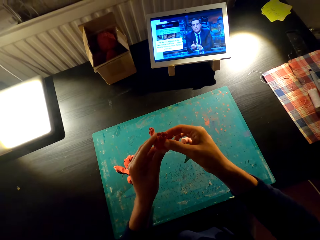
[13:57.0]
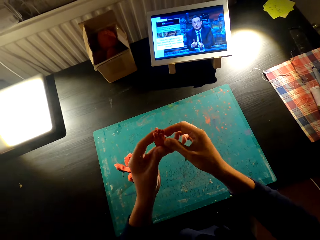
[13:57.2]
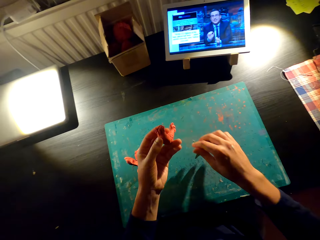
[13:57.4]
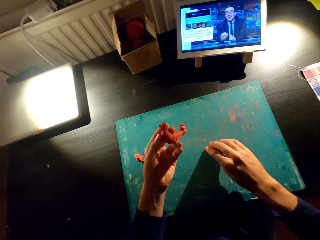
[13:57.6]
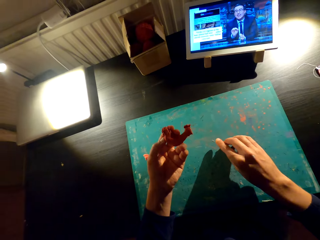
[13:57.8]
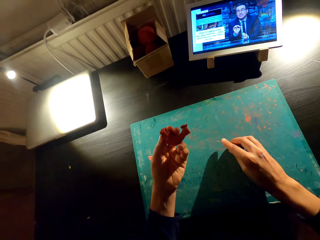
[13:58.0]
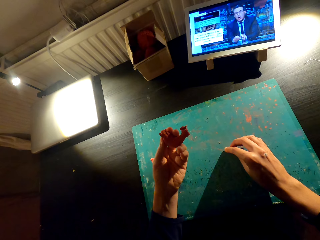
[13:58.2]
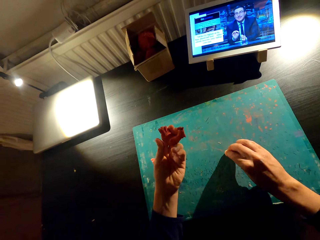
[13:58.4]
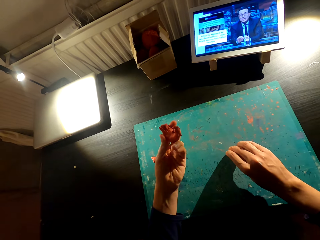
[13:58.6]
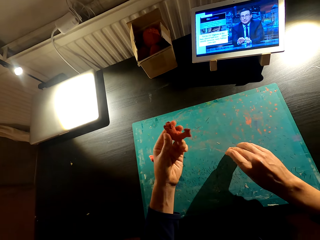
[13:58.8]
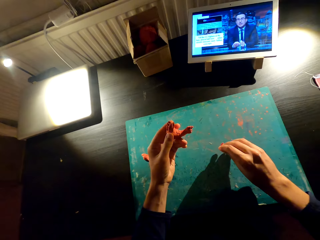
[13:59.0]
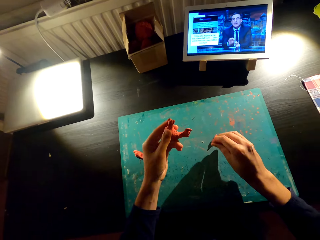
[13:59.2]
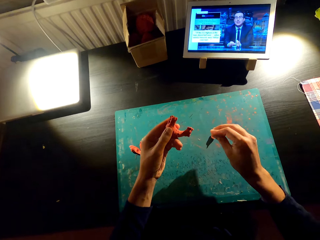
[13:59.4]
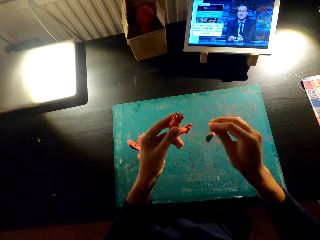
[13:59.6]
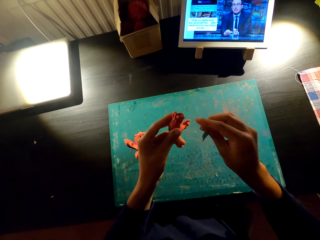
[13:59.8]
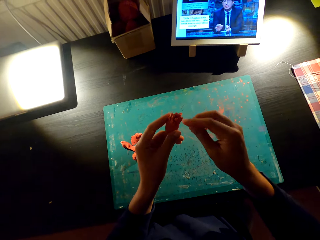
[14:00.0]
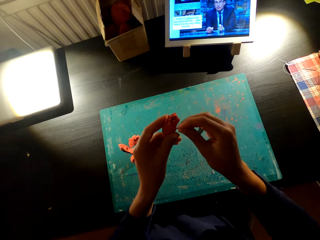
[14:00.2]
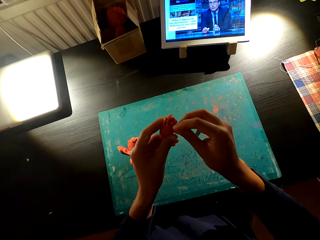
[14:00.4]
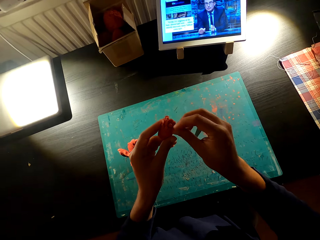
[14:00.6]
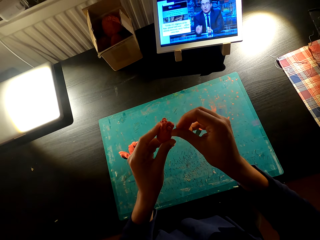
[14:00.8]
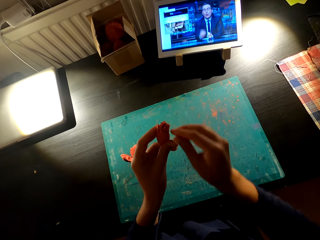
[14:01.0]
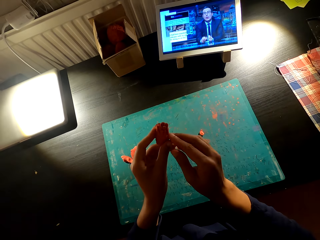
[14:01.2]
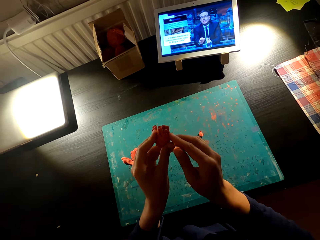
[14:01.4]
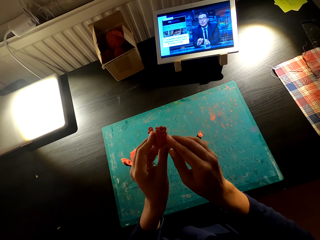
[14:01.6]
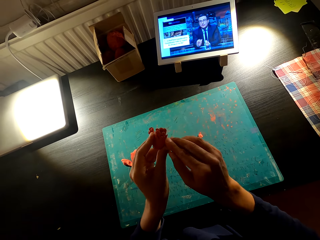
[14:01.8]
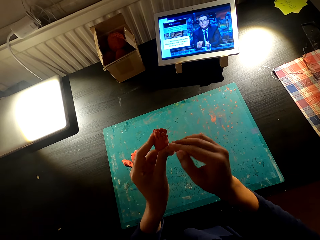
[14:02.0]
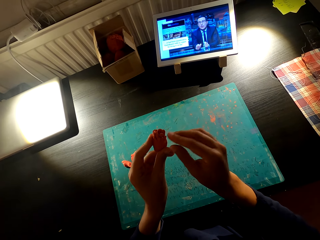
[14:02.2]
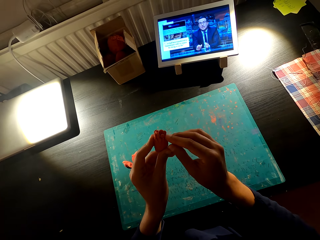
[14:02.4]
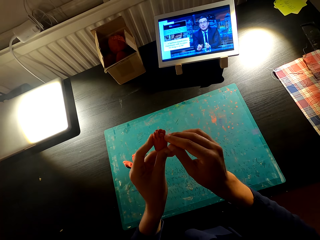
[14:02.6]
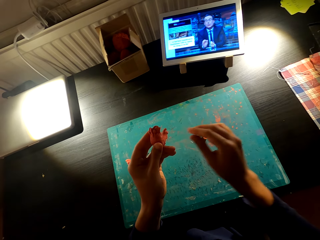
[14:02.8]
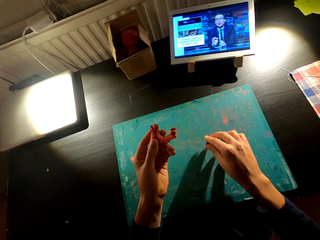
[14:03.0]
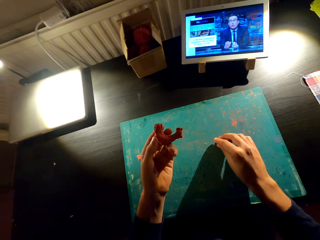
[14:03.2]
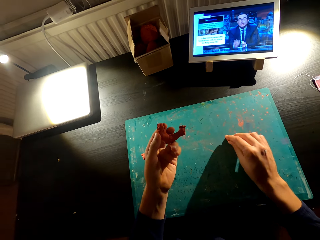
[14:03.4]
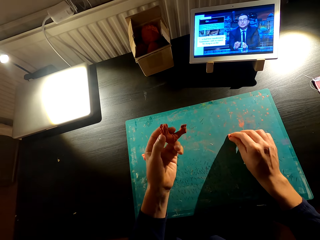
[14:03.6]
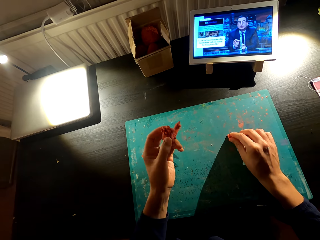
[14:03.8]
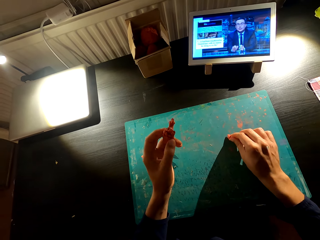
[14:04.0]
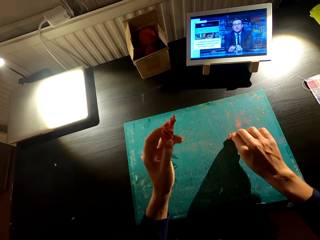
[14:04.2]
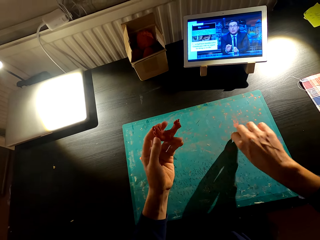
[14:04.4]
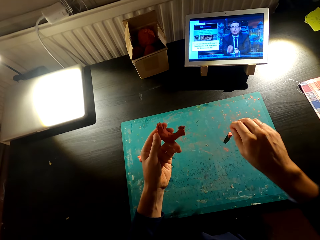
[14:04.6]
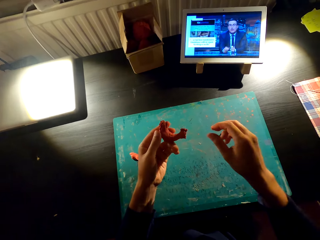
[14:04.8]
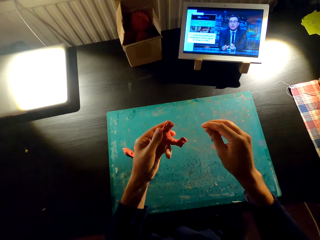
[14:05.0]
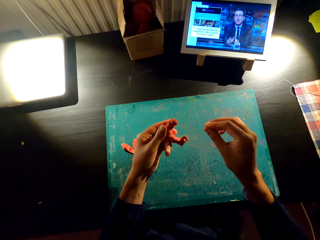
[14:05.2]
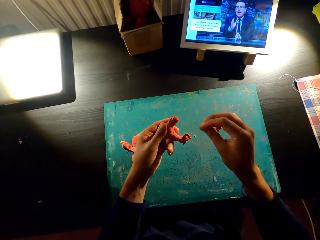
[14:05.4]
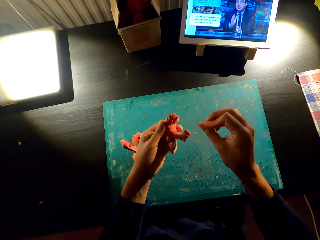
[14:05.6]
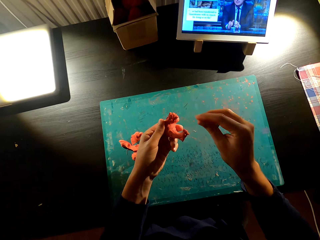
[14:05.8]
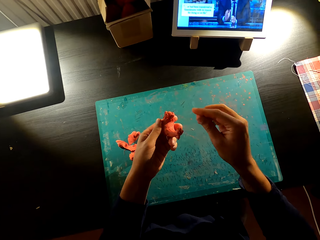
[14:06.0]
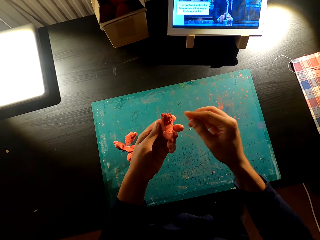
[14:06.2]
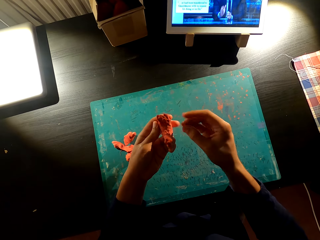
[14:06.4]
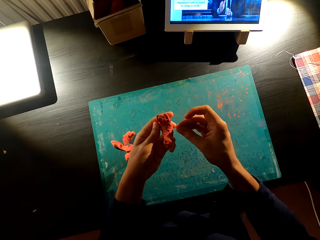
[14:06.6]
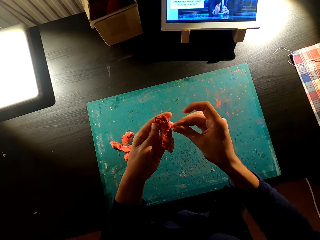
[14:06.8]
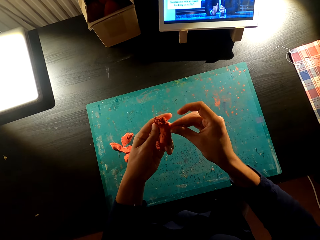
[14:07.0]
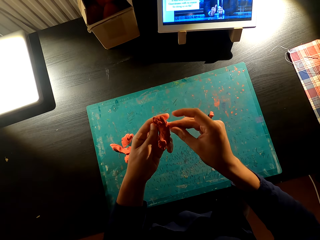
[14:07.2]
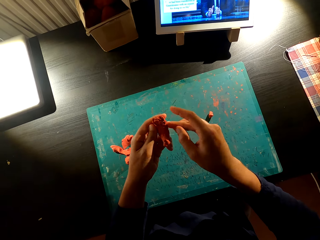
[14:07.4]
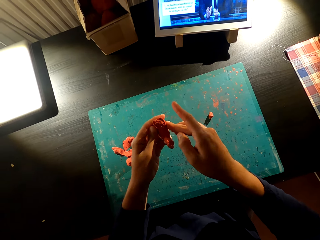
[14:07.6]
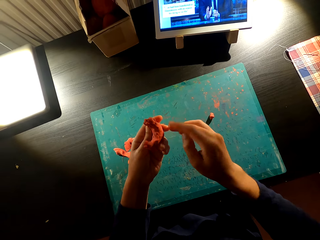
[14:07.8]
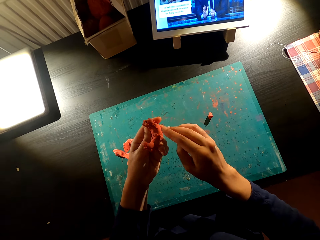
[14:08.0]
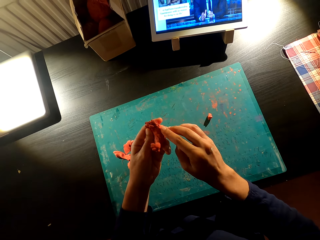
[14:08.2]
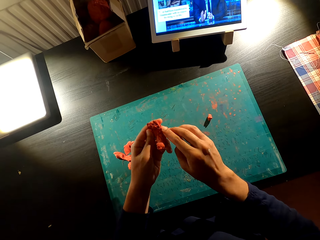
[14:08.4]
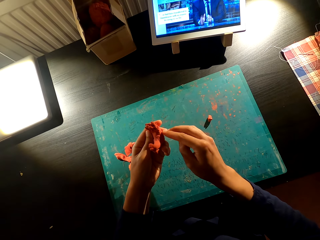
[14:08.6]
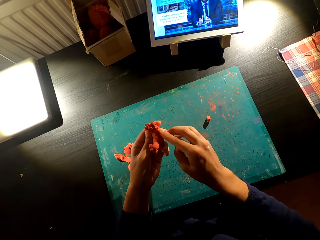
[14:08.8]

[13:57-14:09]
The camera wearer cuts clay on the table with his right hand. He holds something with his hands. He attaches the clay together. He cuts the clay on the table with his right hand. He holds something with his hands. He attaches the clay together.

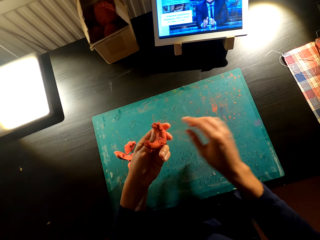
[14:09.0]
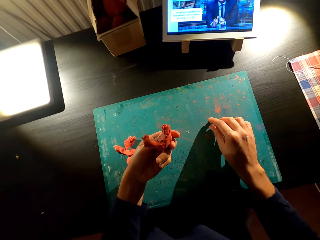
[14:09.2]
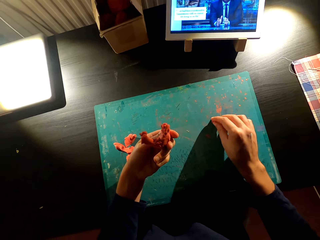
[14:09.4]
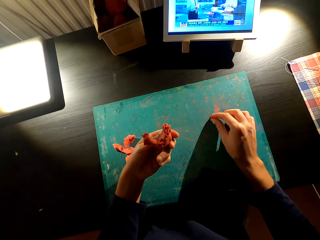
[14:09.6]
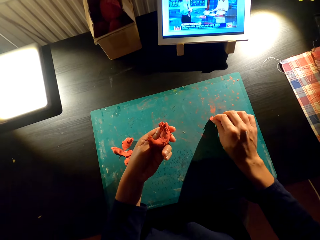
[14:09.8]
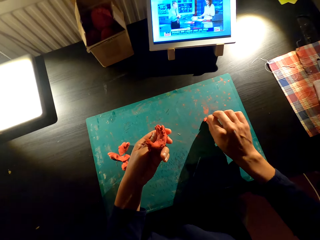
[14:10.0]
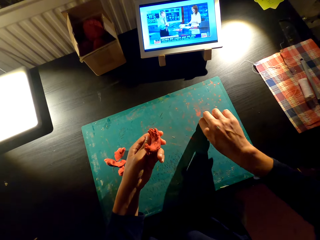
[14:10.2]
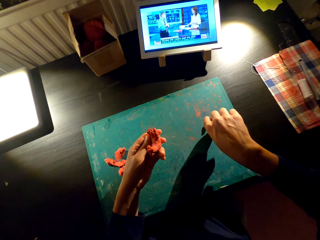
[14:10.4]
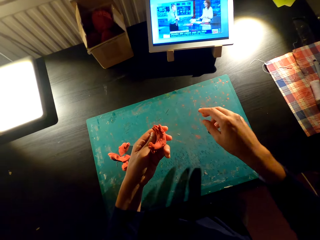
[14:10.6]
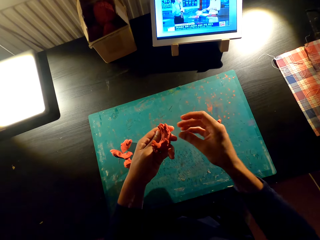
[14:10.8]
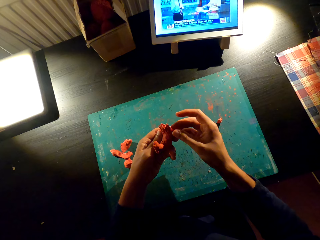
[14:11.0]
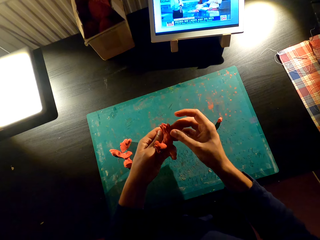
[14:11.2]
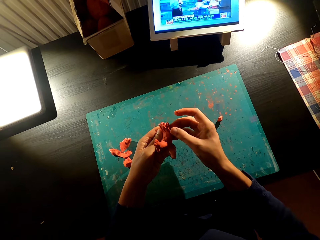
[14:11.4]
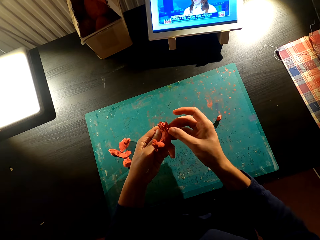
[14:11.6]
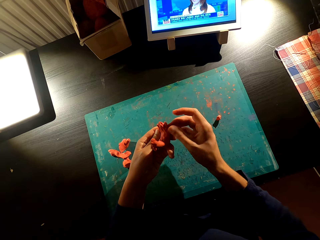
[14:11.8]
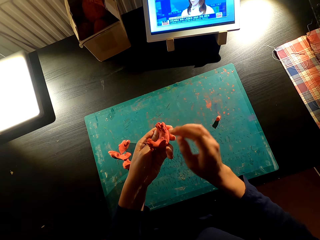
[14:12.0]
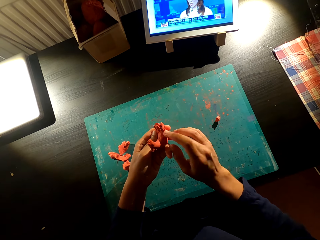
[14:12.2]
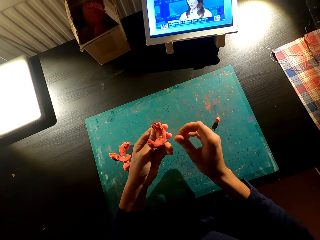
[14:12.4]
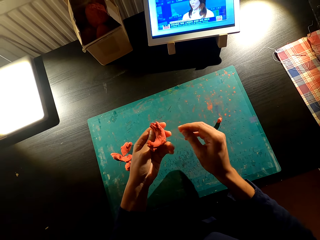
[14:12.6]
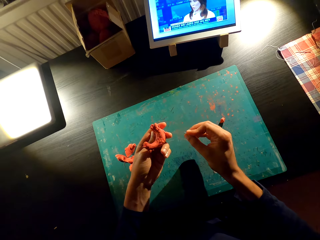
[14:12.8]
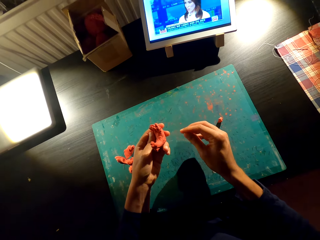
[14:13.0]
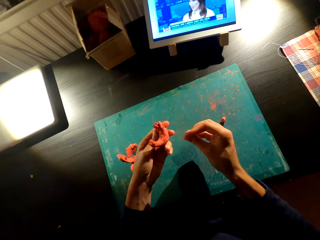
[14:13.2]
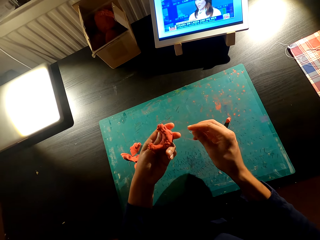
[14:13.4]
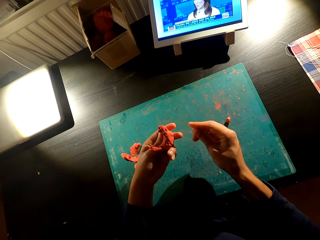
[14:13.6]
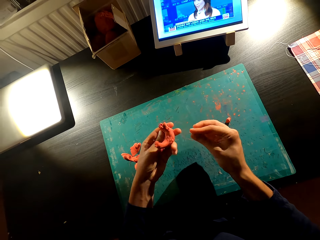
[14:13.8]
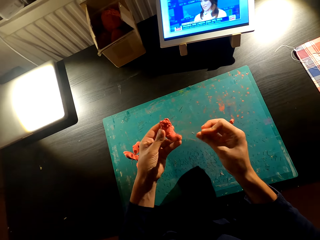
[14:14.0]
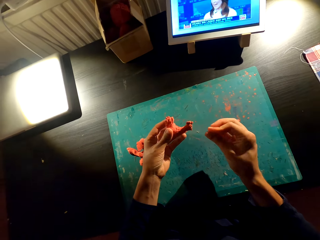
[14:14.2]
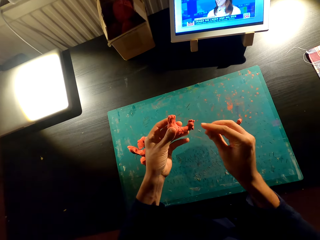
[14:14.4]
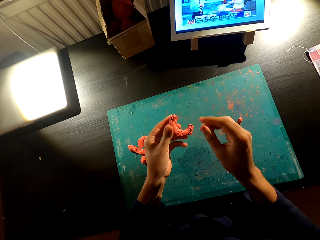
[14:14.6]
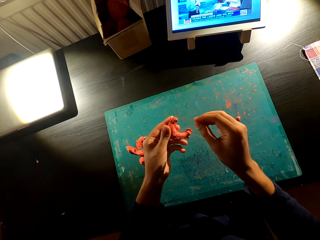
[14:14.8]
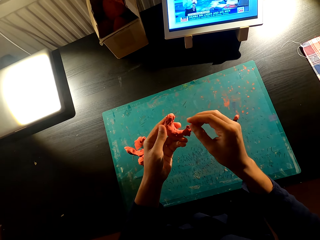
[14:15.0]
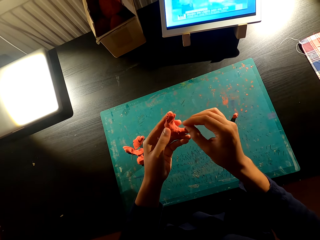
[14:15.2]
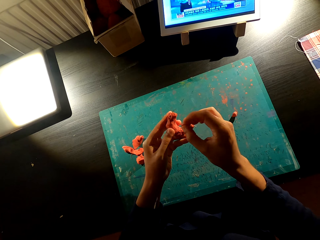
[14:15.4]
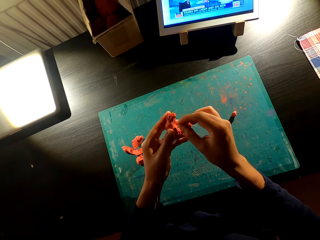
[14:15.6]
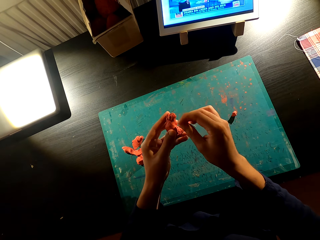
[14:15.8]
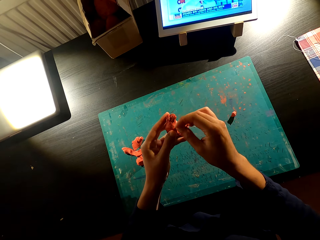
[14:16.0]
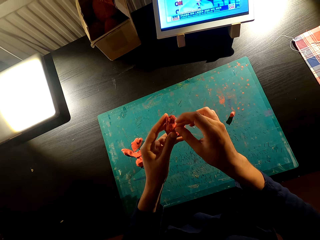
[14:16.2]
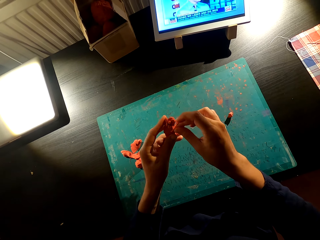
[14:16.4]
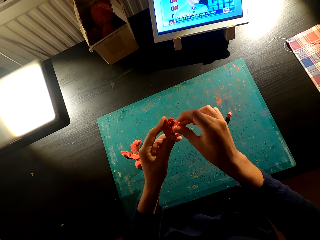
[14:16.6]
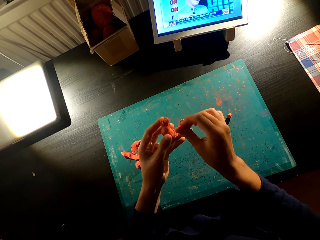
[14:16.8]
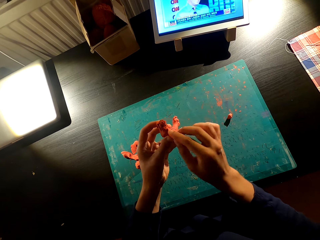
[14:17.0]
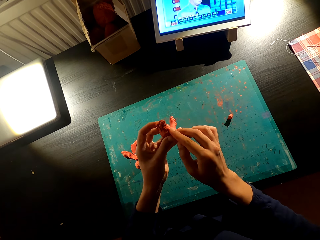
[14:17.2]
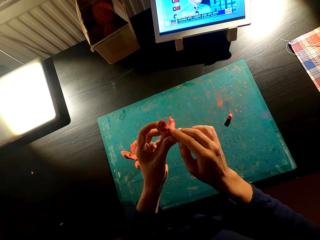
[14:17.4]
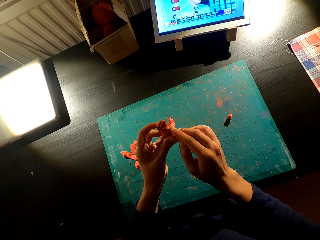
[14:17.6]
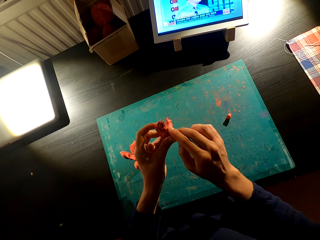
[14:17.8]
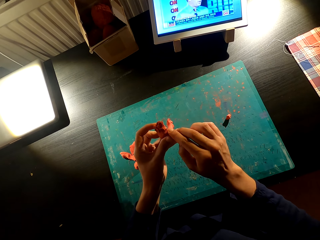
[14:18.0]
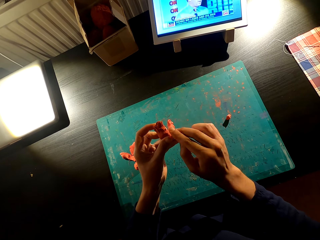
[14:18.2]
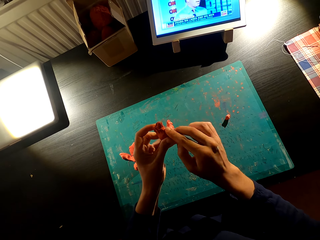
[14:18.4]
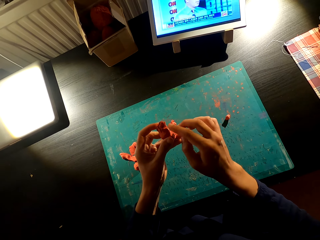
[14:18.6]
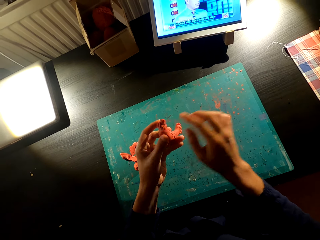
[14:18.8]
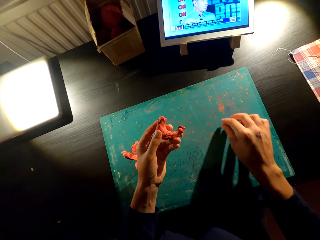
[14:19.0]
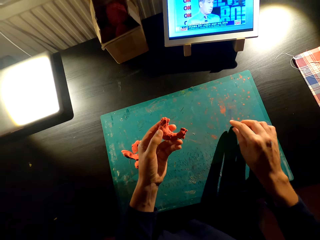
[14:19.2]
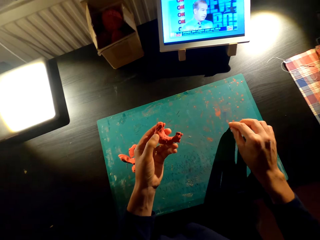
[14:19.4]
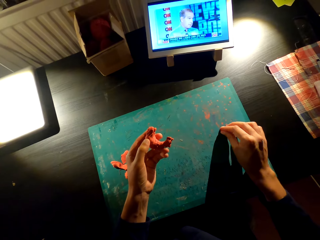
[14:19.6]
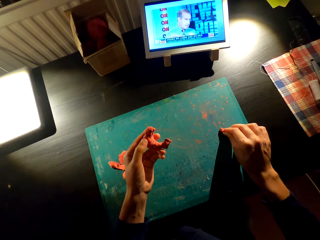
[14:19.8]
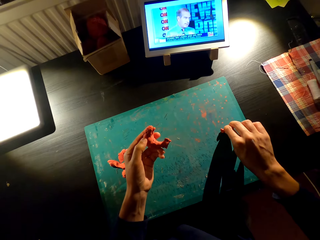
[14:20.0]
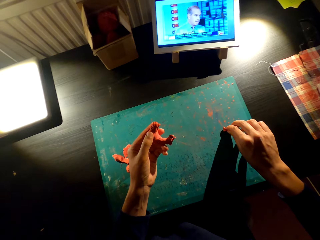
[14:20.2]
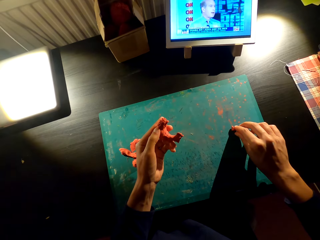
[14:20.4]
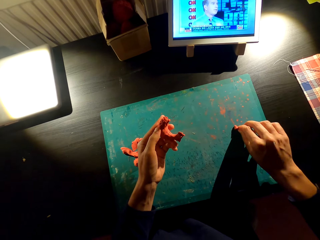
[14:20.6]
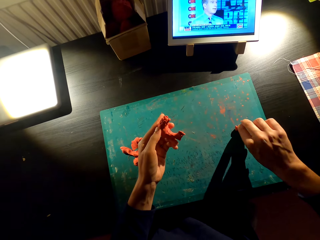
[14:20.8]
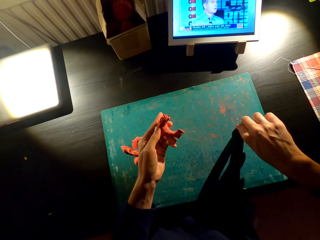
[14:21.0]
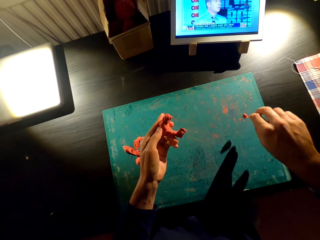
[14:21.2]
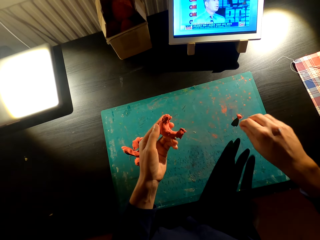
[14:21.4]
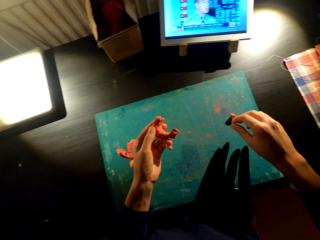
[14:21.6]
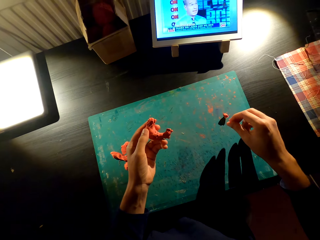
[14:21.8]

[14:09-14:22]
The camera wearer cuts something on the table with his right hand. He holds something with his hands. He cuts clay on the table with his right hand.
